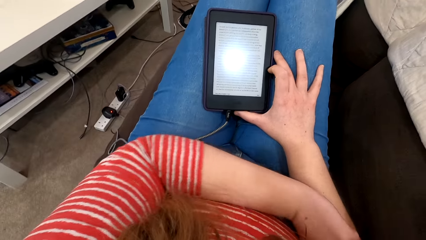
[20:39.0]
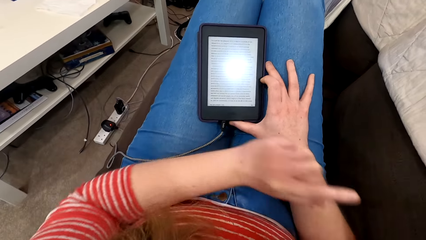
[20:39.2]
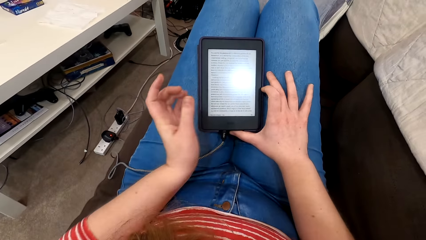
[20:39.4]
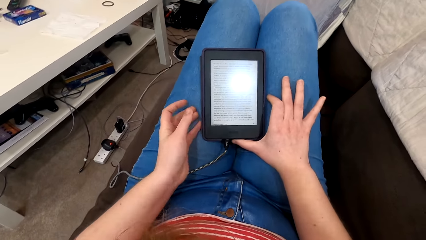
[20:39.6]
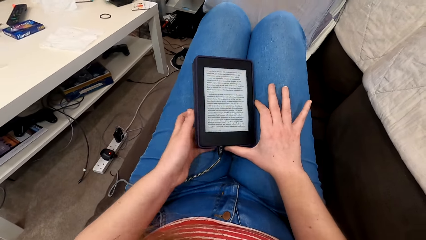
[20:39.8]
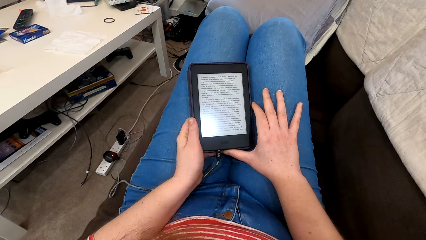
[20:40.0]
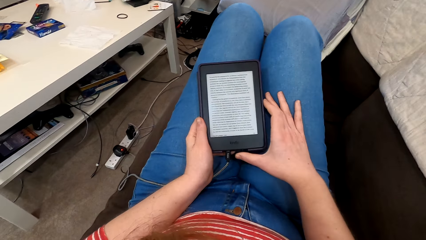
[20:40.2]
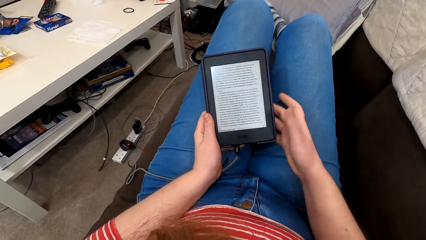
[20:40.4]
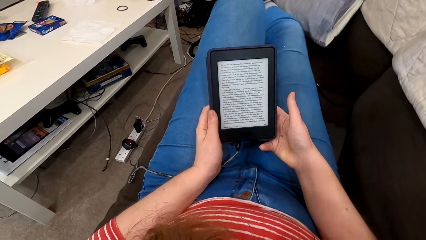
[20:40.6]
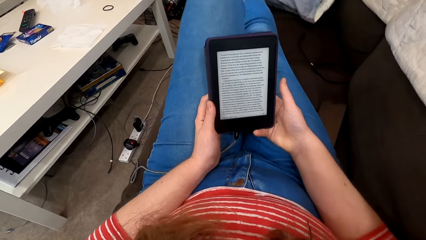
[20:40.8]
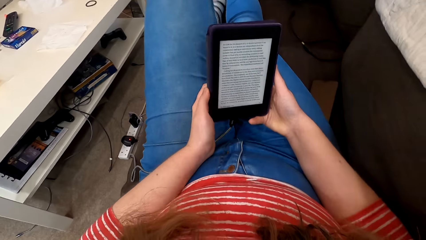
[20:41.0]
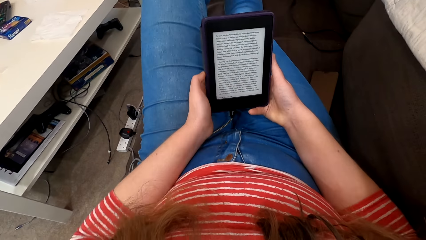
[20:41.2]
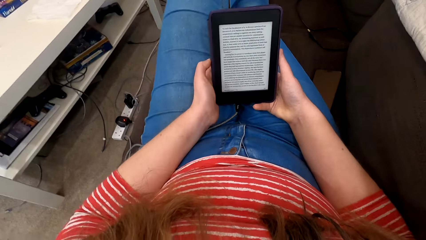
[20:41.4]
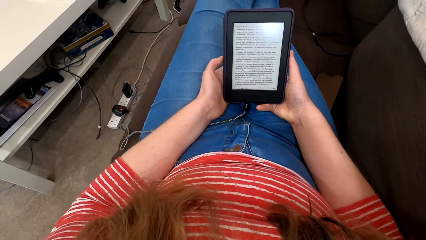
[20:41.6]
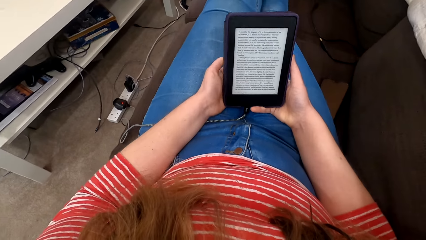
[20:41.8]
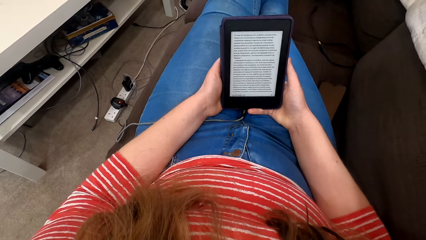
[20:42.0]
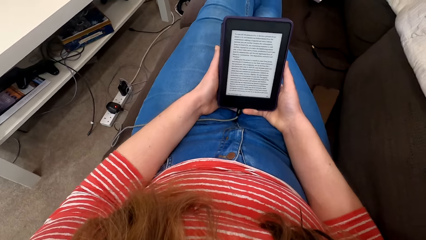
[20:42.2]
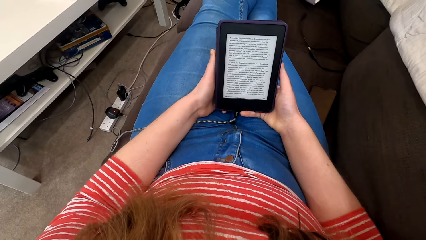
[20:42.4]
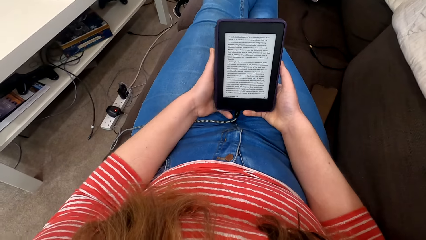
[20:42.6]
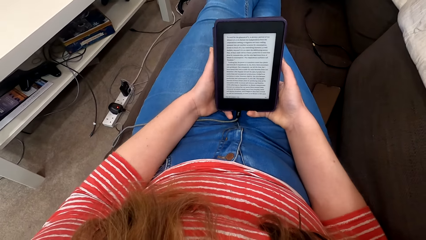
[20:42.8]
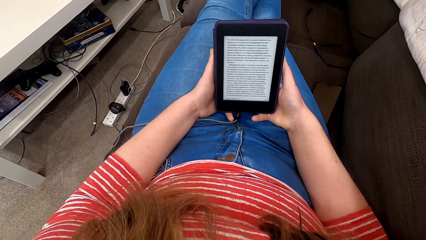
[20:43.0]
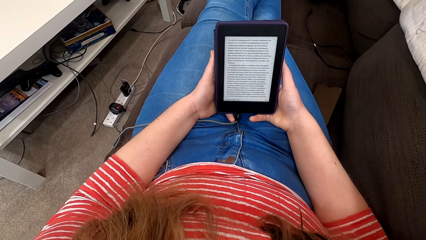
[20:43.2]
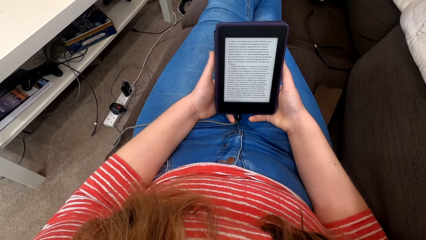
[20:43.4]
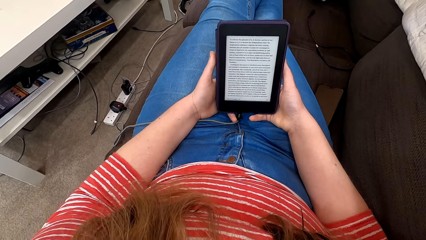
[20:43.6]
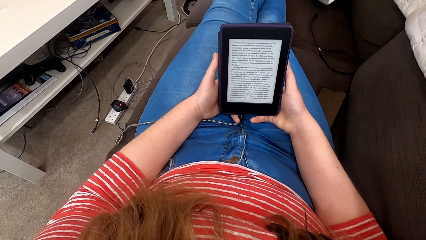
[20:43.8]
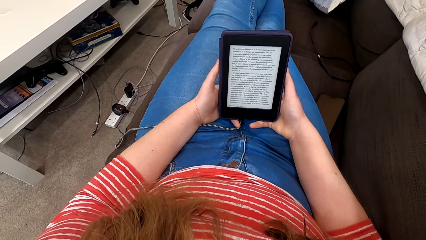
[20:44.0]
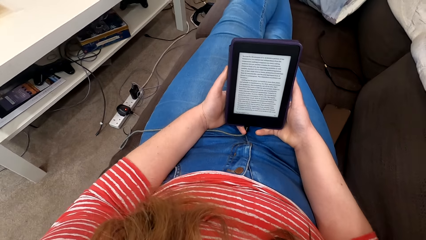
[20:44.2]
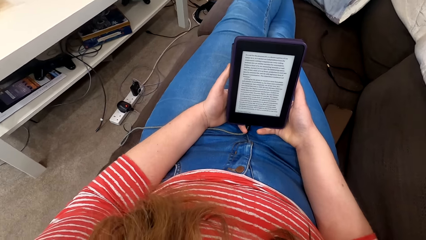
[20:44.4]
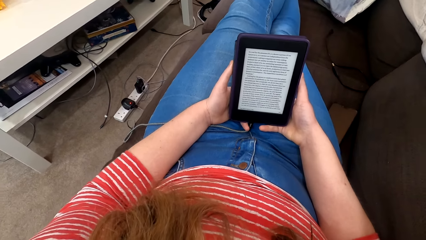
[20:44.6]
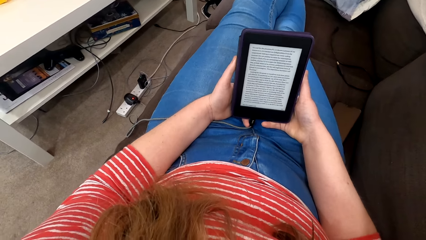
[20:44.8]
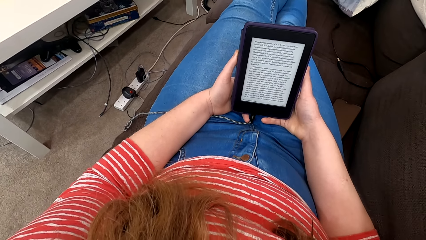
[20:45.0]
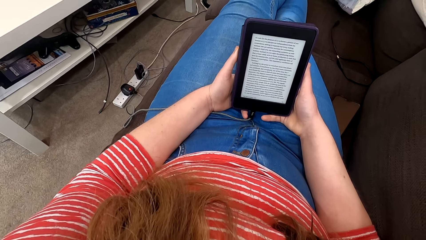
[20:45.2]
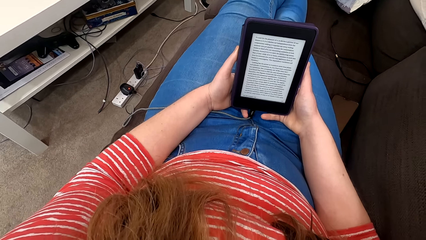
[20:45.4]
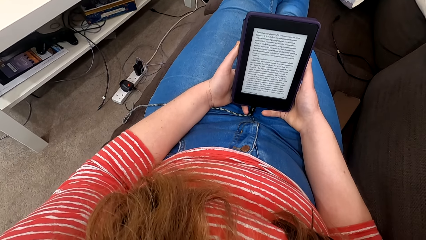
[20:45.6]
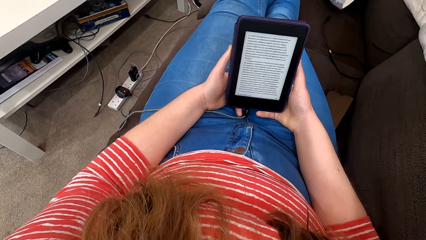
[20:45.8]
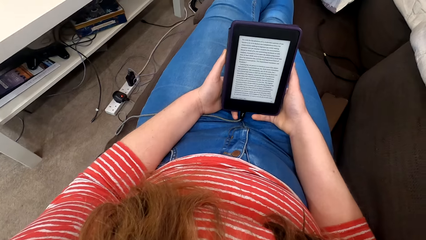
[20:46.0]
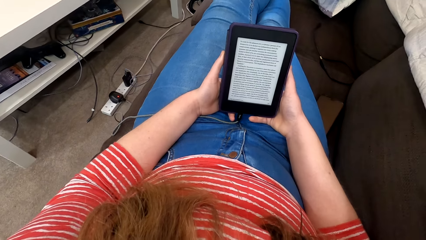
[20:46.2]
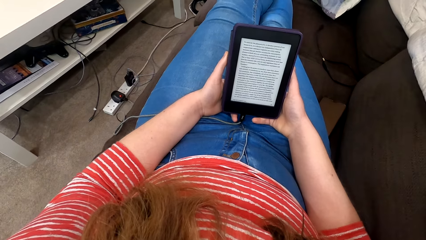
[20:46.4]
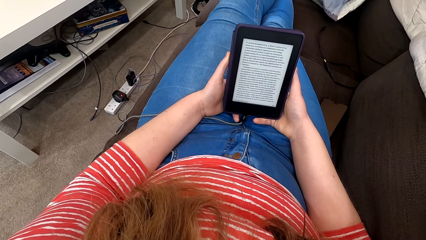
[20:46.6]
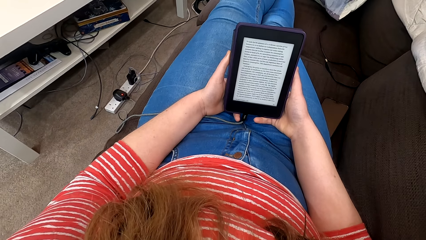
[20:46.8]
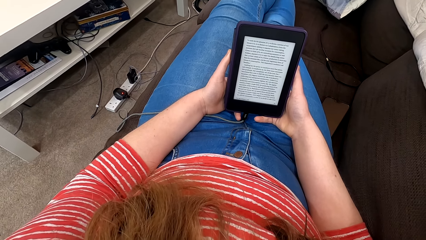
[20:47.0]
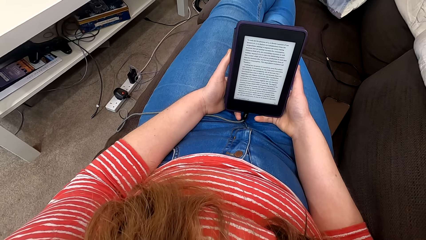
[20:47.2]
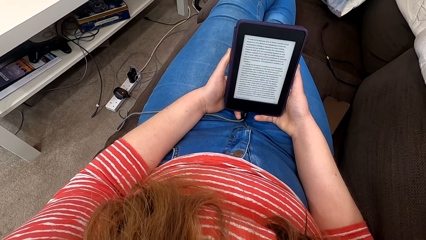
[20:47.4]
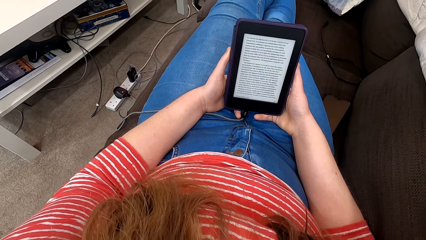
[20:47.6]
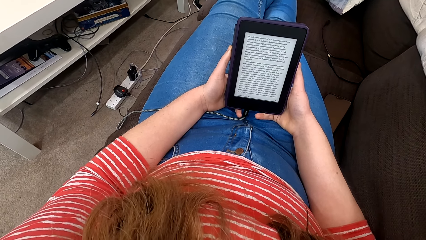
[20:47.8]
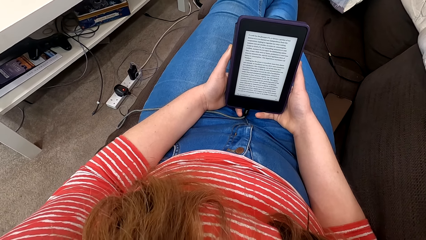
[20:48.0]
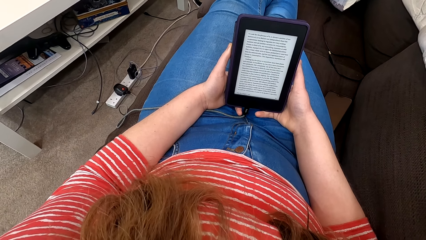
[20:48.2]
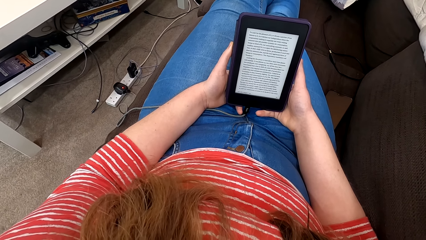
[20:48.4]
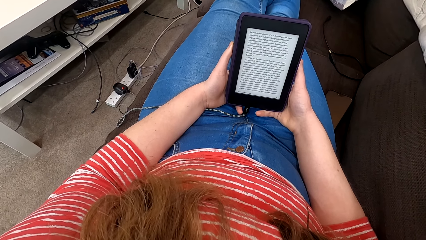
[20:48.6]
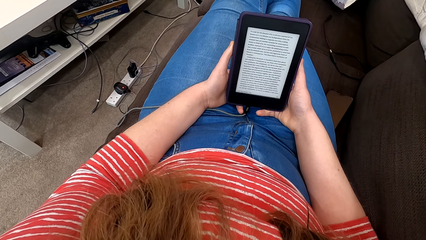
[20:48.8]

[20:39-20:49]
The camera wearer moves their hands. They lift up a phone or tablet from the lap. They move their legs. They hold the tablet. They read from the tablet.

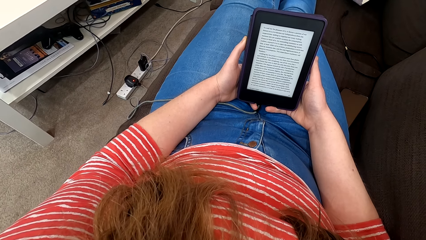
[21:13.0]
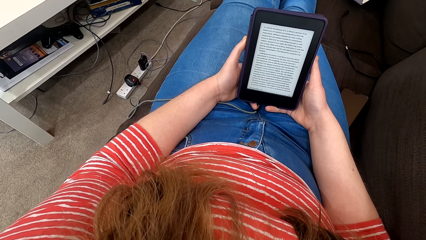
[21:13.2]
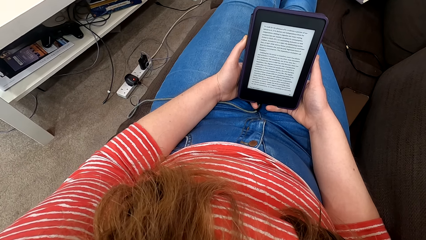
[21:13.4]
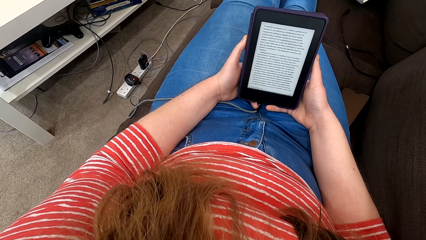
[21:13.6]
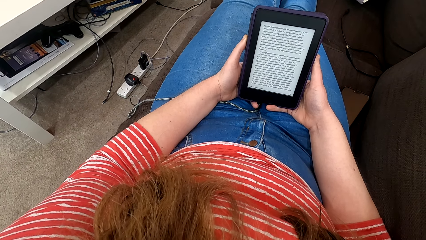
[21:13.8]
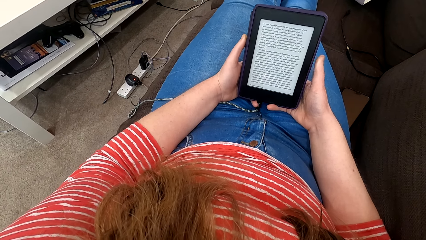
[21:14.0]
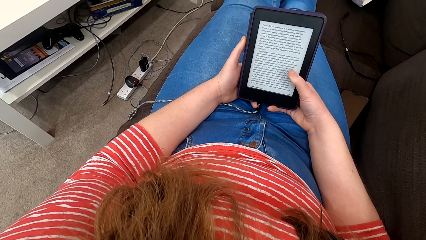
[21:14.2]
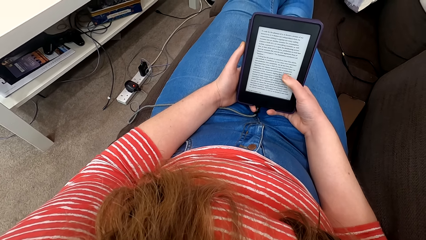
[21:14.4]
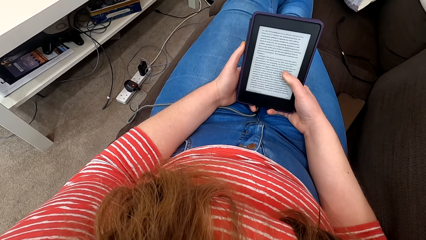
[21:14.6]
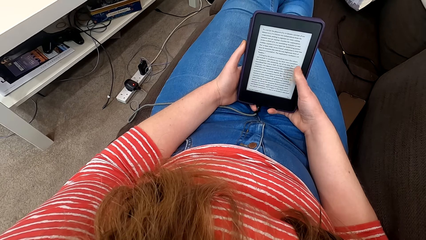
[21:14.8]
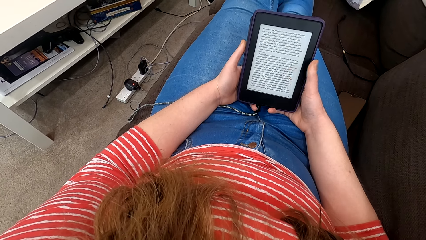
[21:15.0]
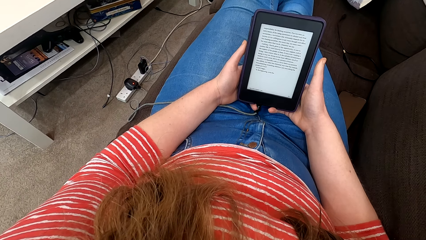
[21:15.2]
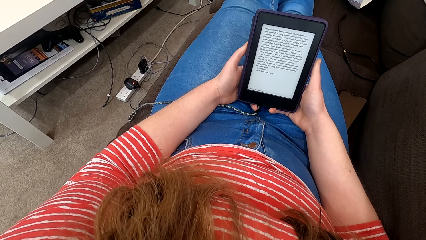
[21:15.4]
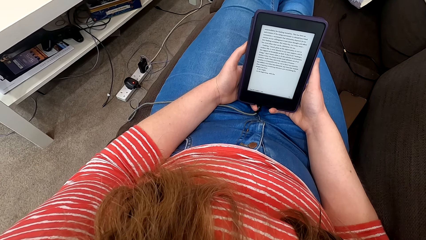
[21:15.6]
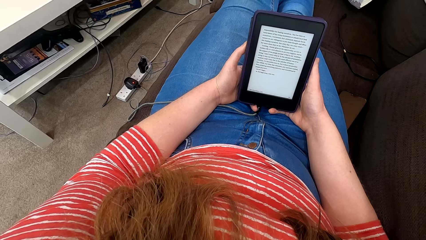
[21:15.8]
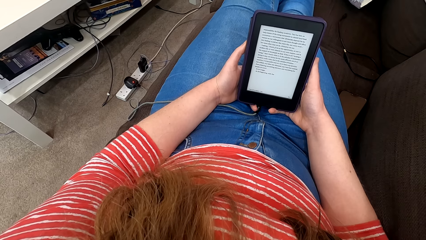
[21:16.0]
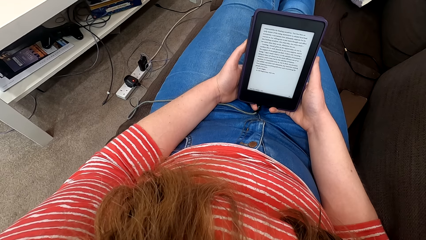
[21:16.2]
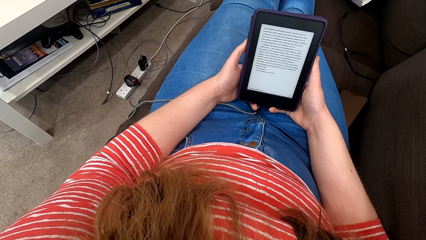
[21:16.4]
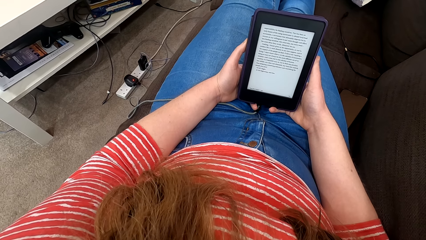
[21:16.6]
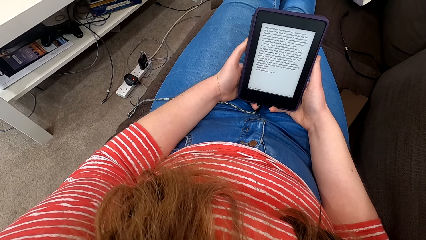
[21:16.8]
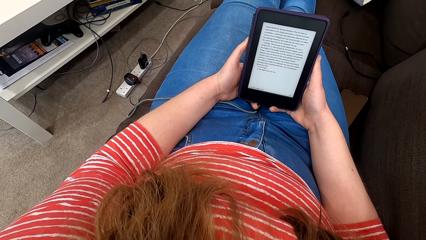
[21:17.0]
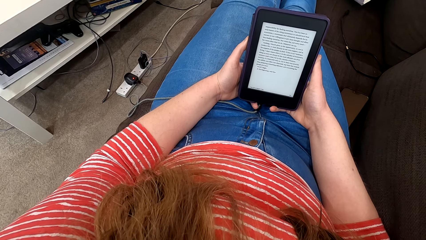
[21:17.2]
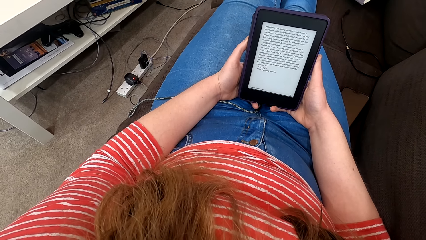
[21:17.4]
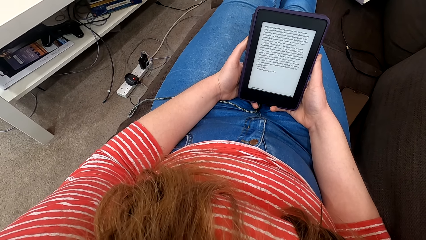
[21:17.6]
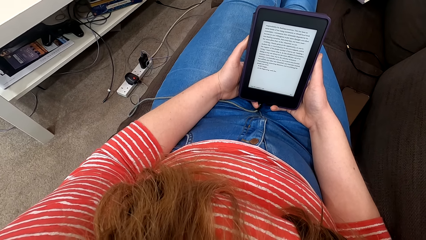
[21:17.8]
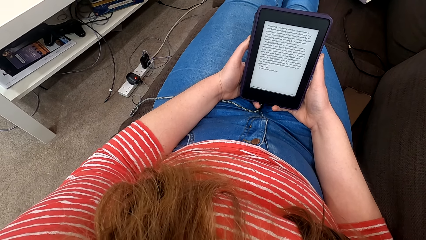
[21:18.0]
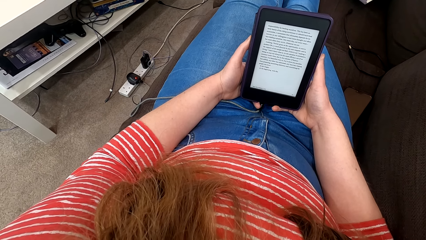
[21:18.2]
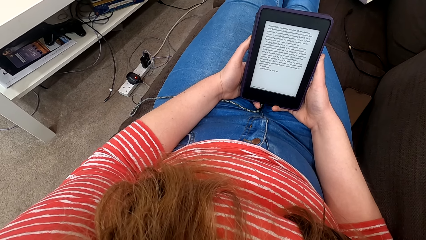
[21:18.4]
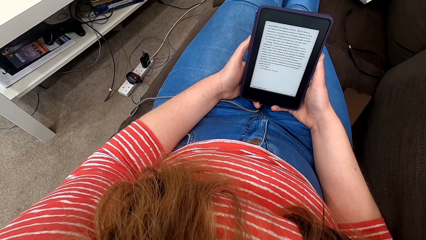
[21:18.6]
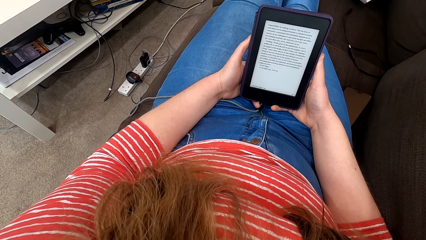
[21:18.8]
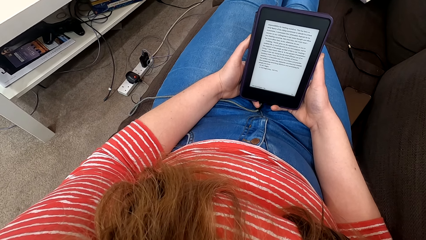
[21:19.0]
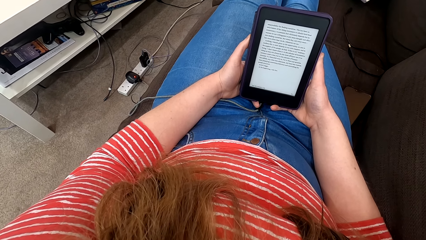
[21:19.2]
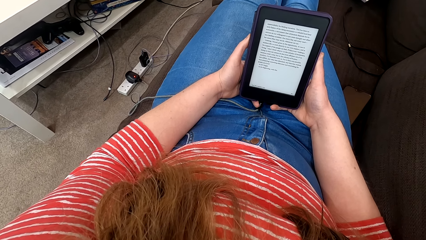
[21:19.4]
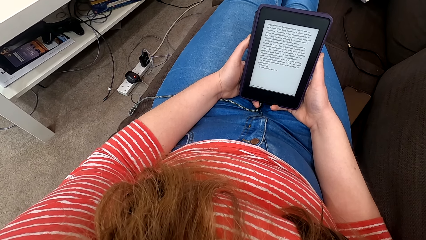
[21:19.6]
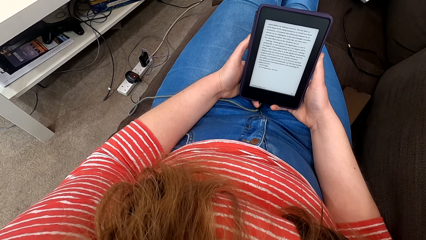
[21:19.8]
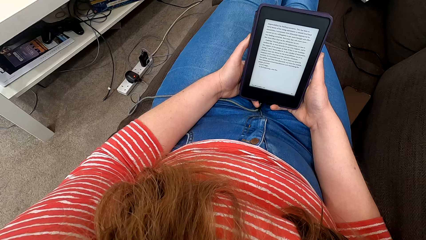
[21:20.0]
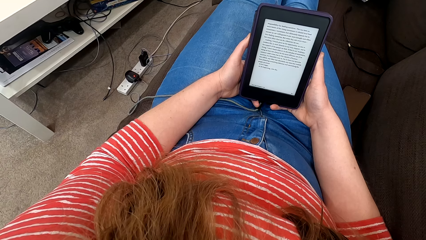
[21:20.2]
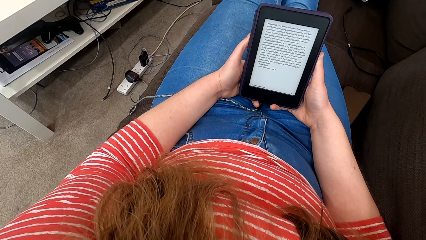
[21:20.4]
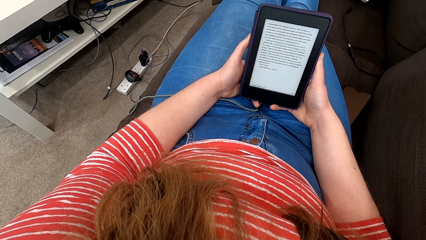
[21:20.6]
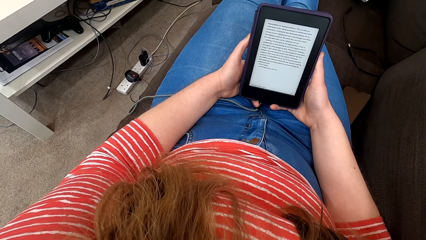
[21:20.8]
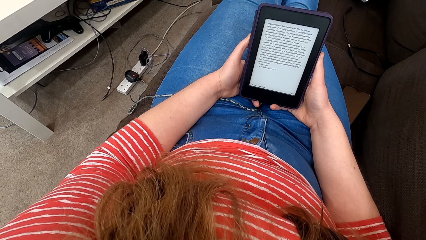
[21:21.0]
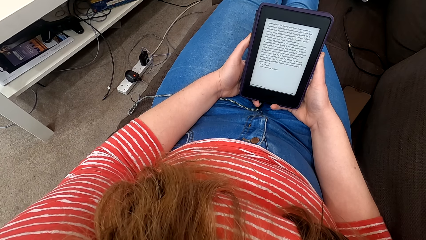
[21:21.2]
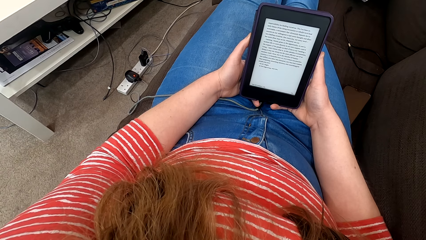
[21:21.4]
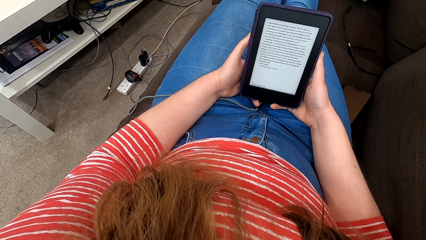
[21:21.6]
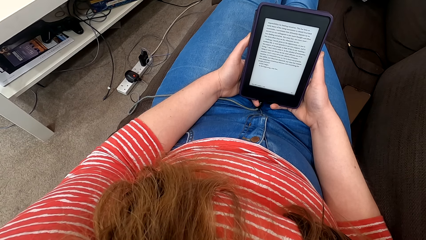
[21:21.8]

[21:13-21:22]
The camera wearer taps the screen of the phone. They read on the phone.
